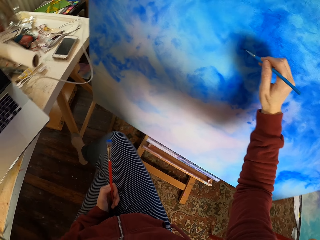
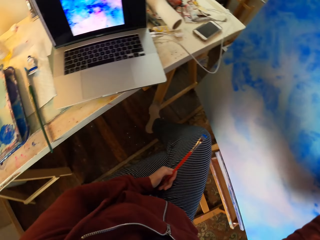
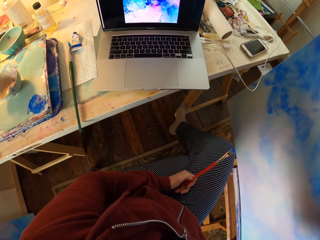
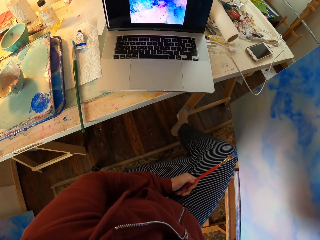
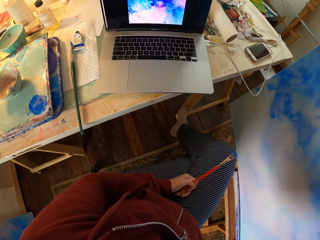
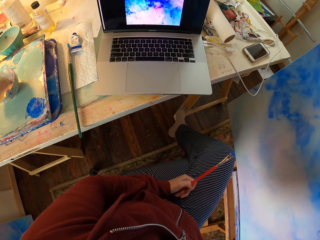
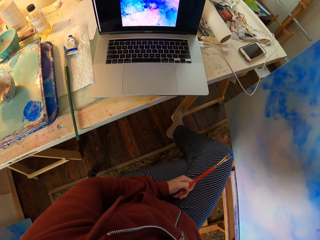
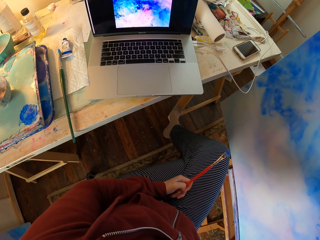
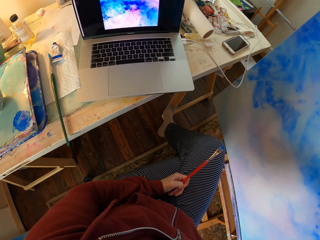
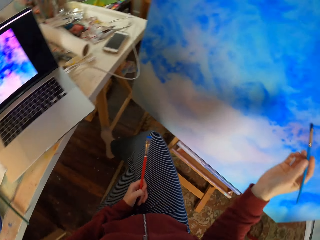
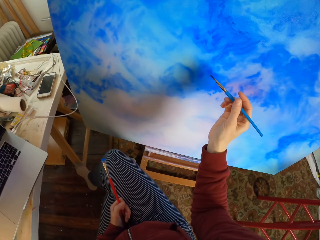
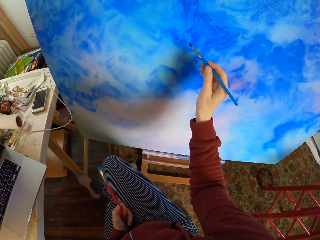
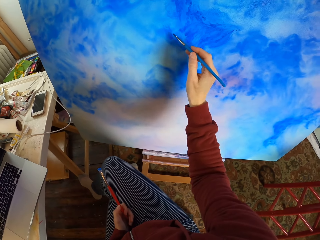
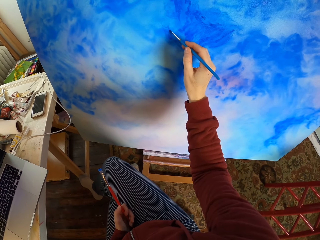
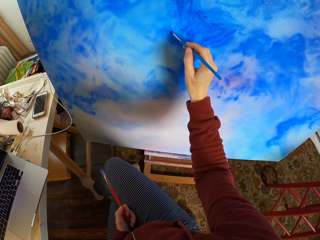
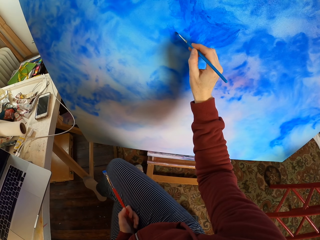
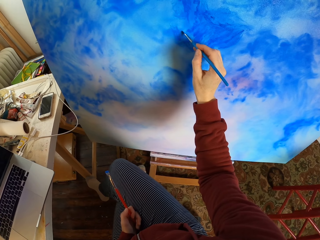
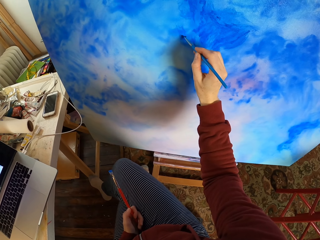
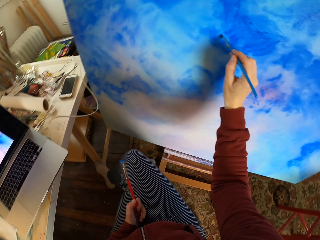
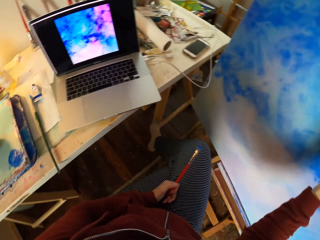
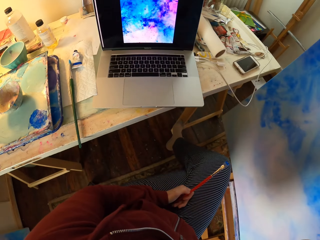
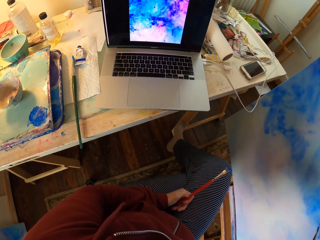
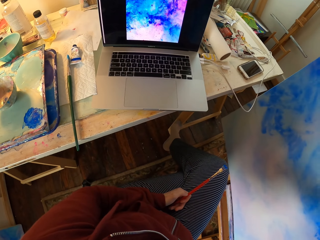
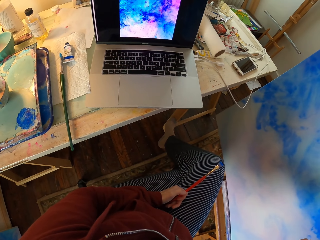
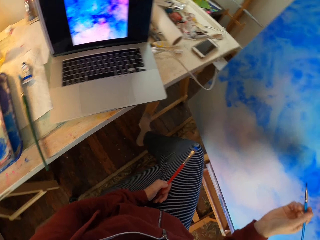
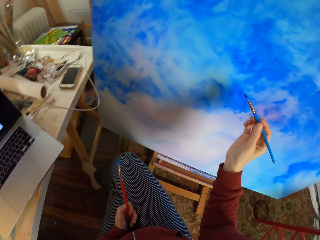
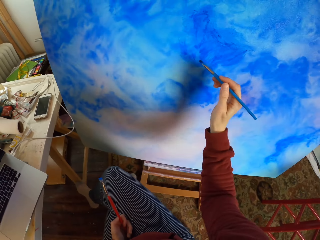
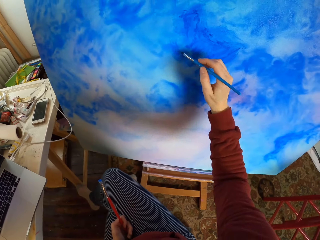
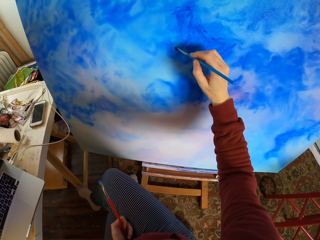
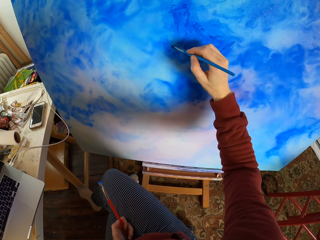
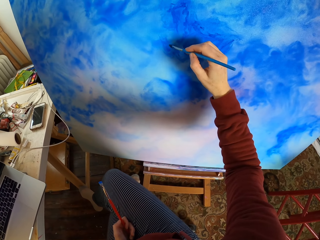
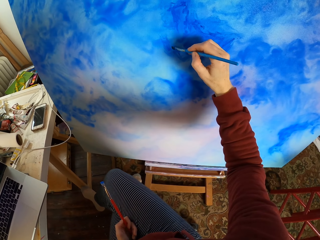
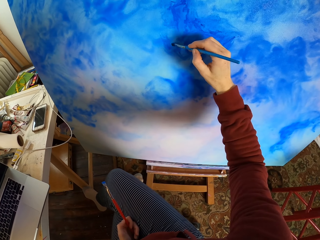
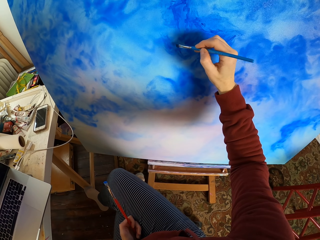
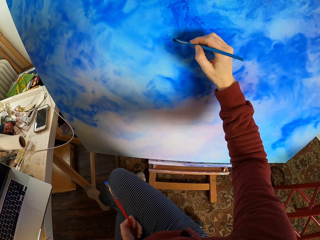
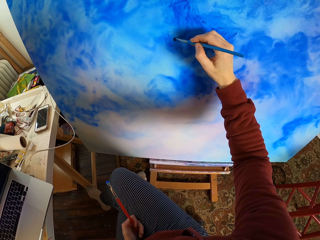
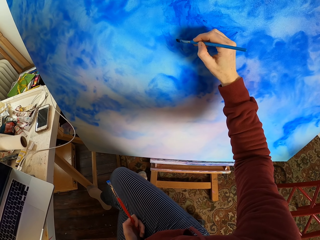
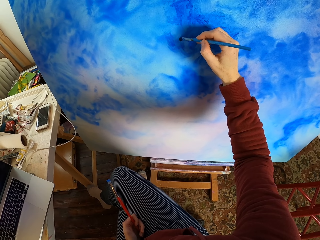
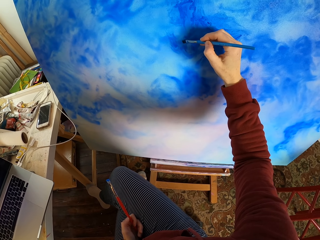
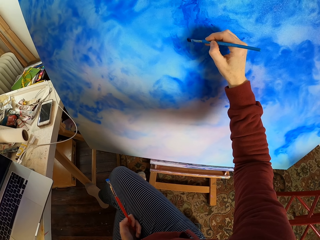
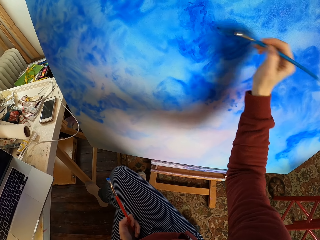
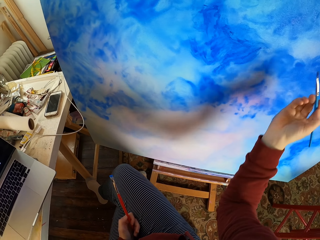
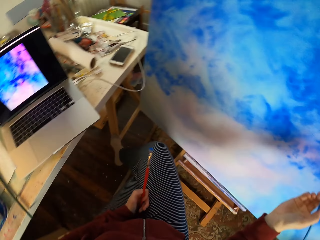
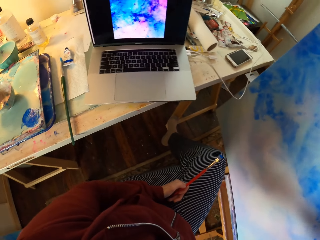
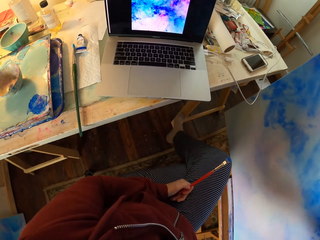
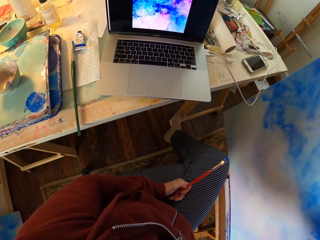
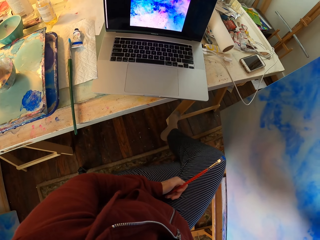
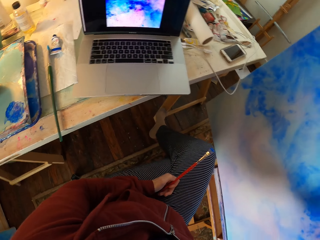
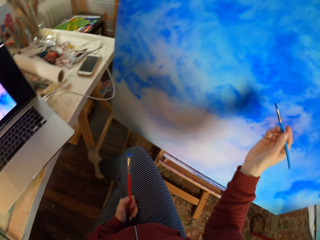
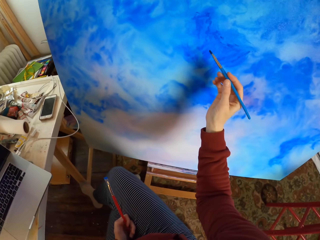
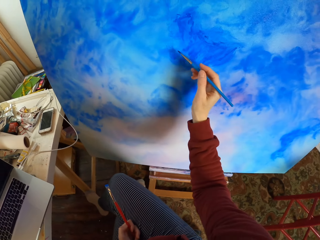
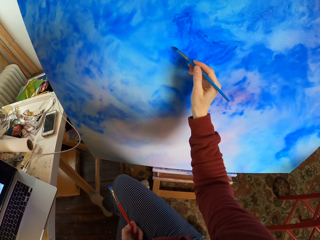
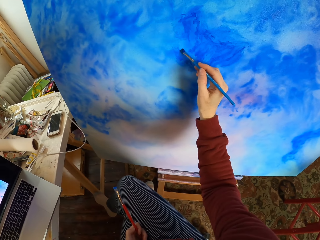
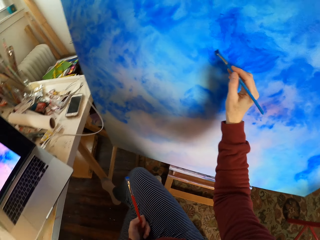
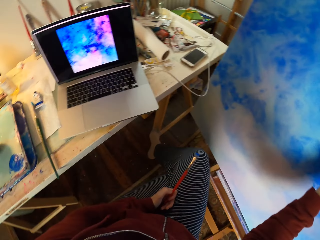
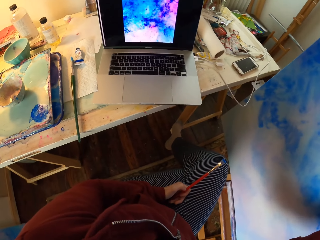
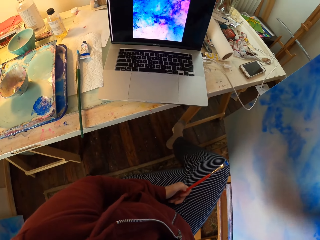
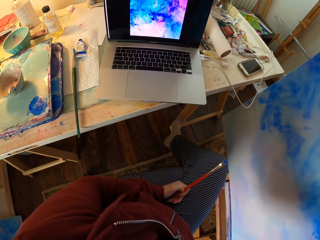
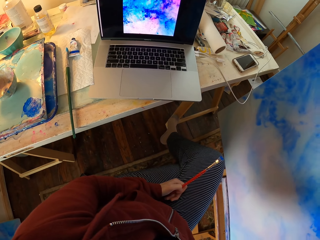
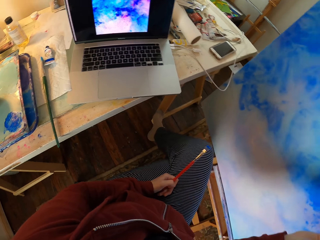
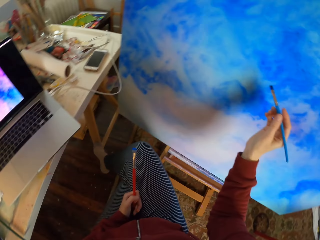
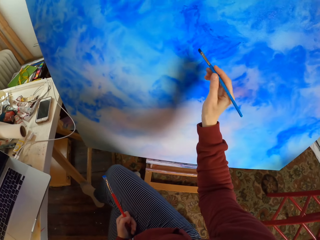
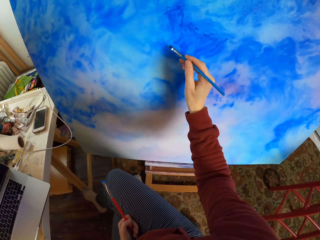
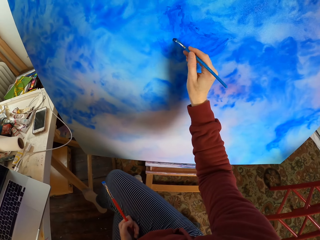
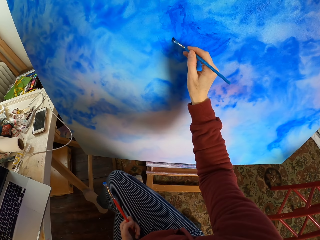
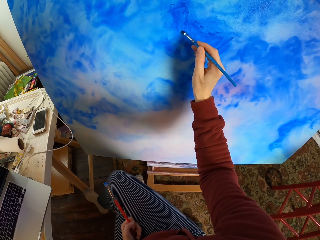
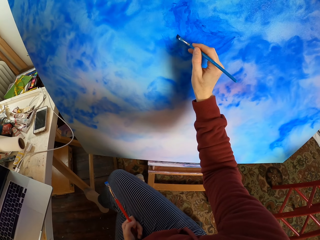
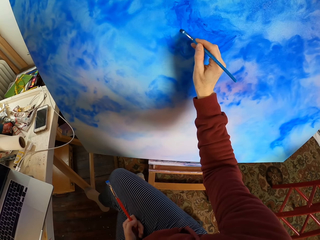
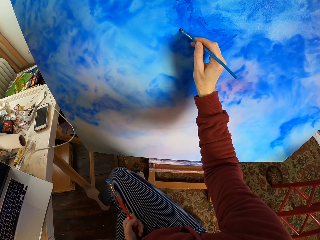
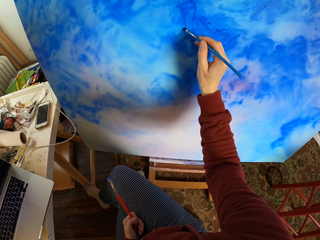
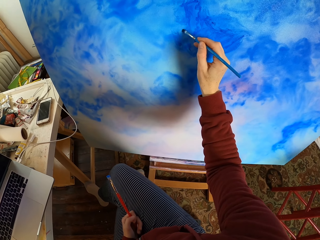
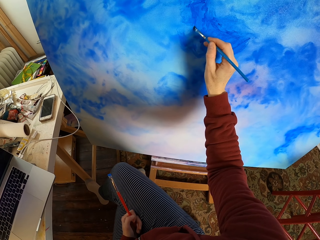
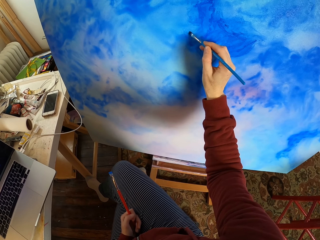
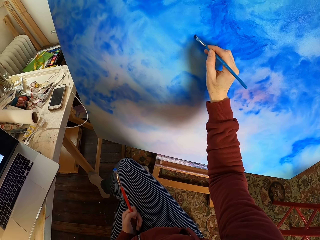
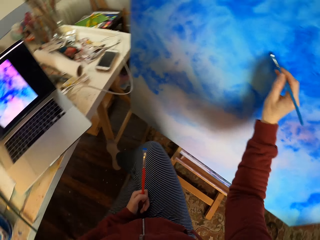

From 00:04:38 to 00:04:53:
The camera wearer looks at the laptop. They paint on a canvas. They look at the laptop. They paint on the canvas. They look at the laptop. They paint on a canvas board. They look at the laptop. They paint on the canvas board.

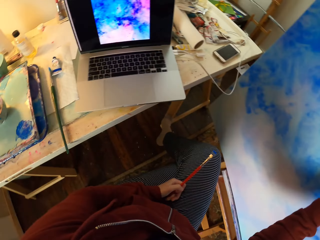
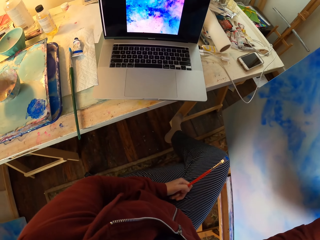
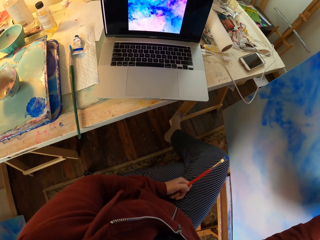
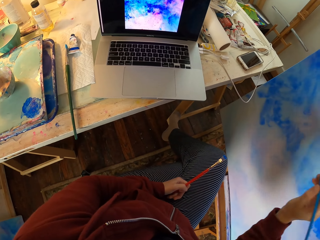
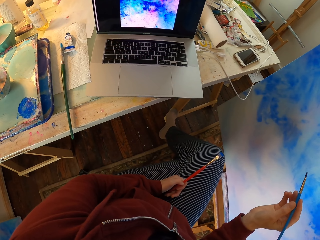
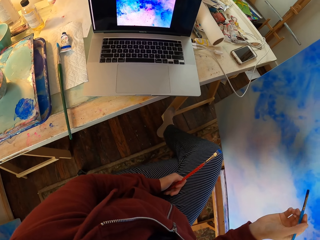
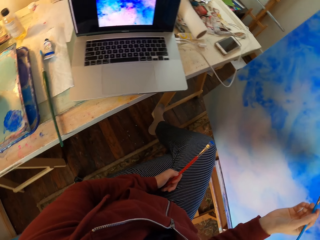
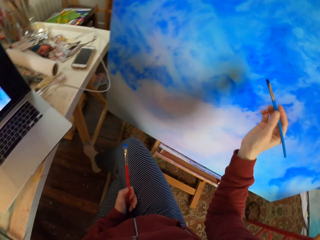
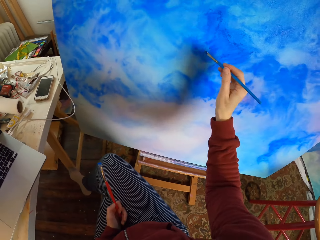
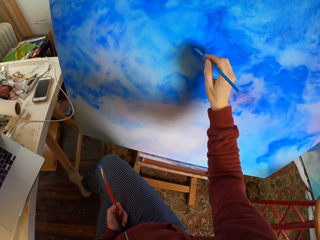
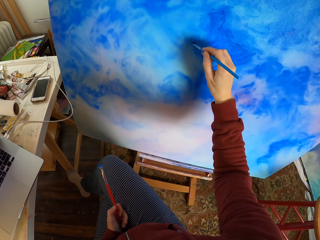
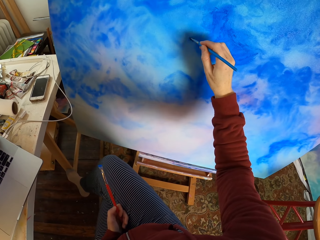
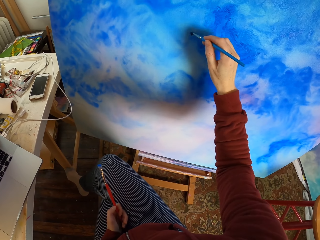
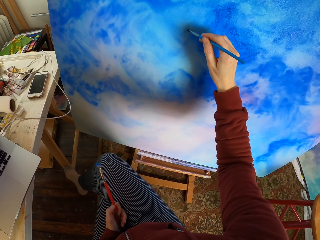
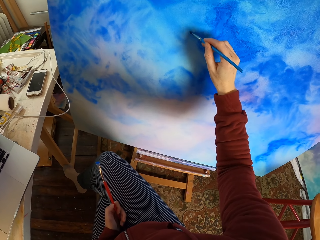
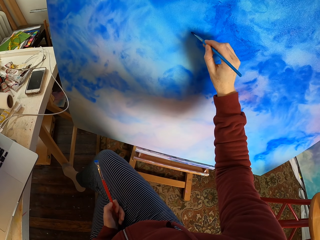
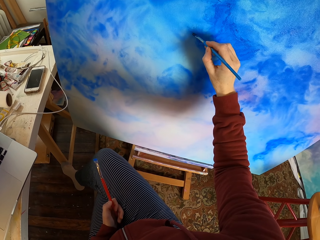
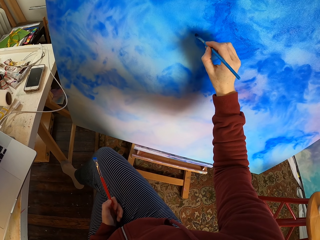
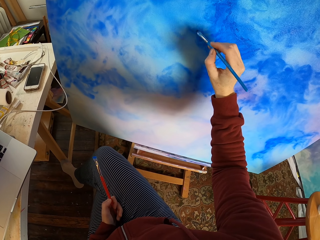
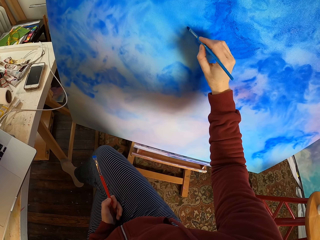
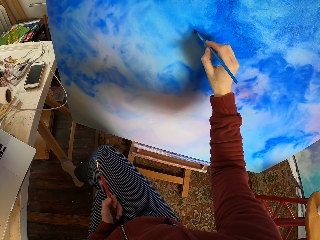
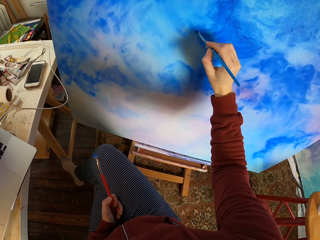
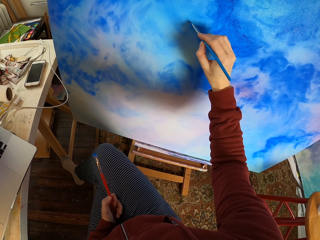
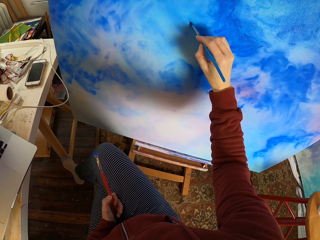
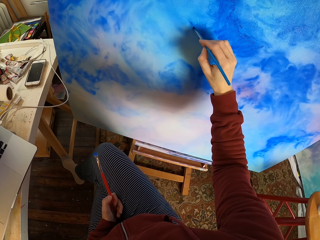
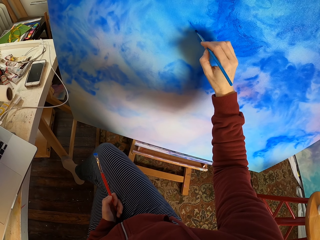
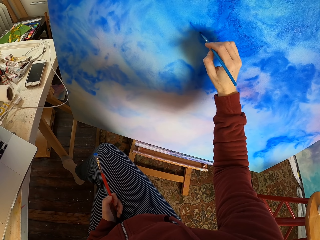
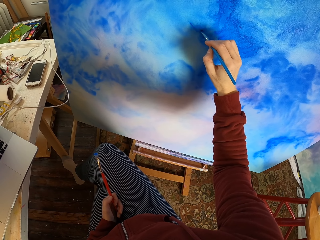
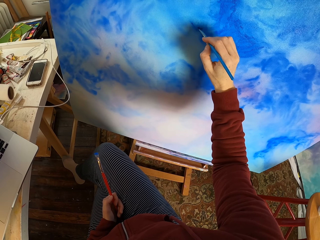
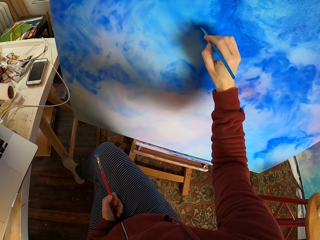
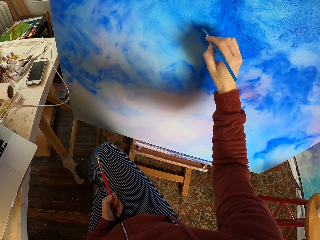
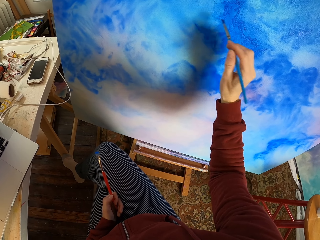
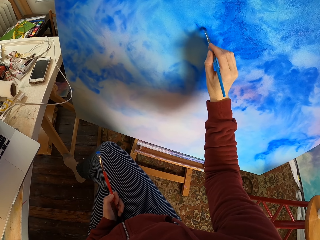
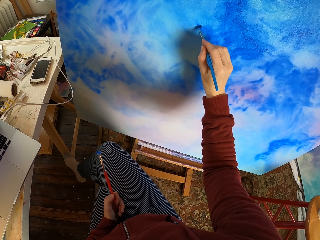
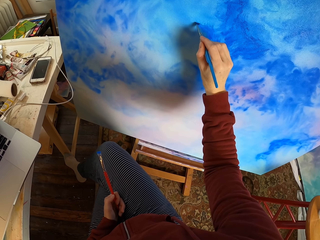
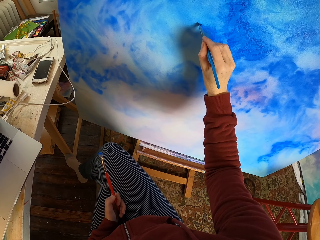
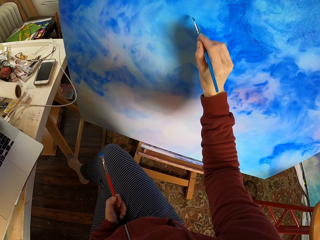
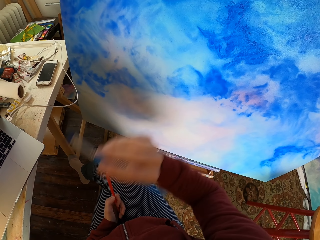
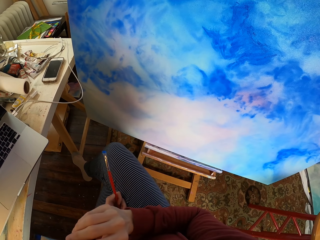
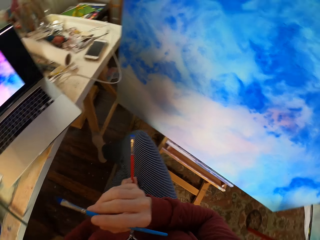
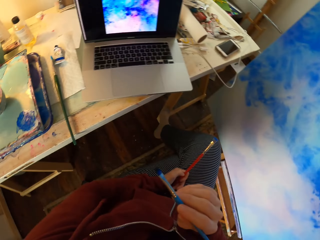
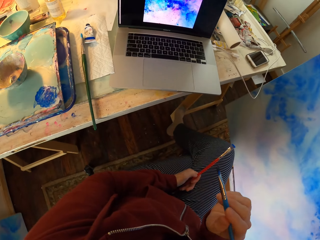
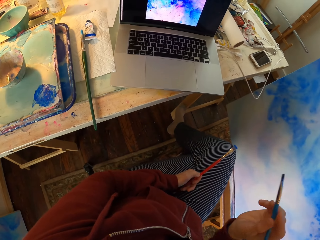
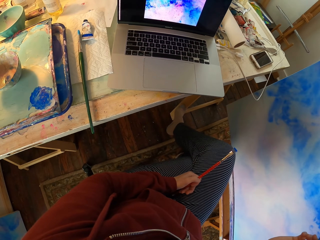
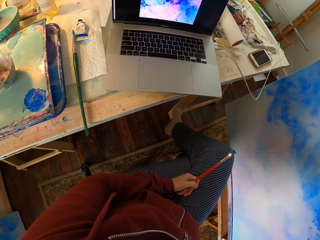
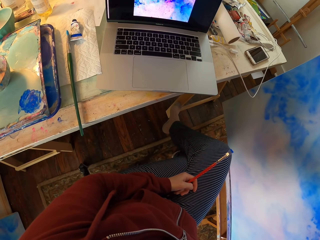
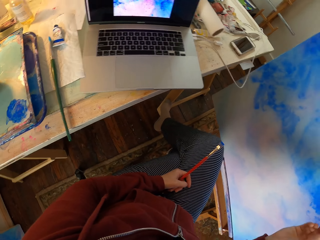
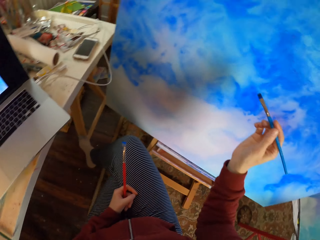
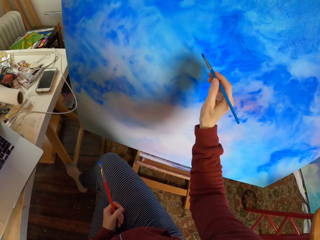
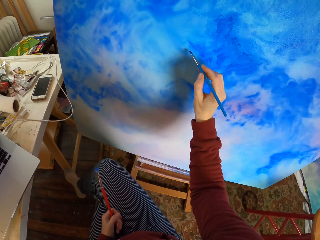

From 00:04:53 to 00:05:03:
The camera wearer looks at the laptop. They paint on a canvas board. They look at the laptop.
